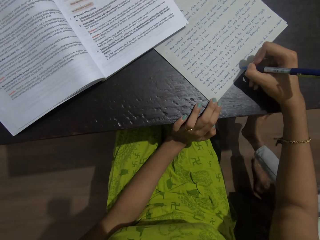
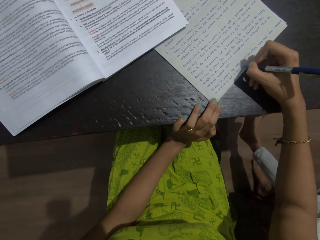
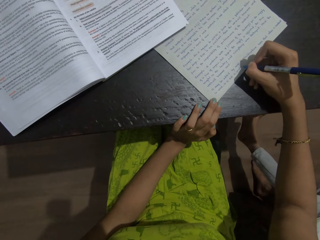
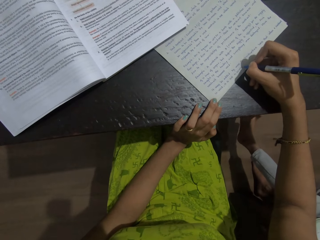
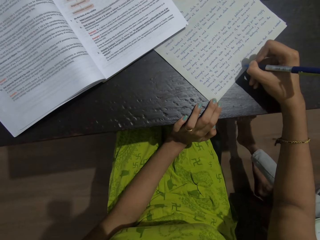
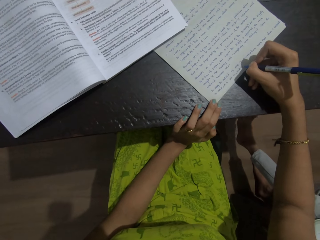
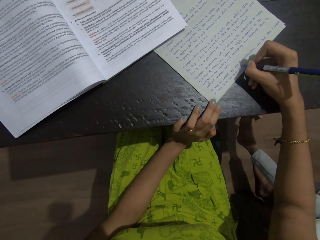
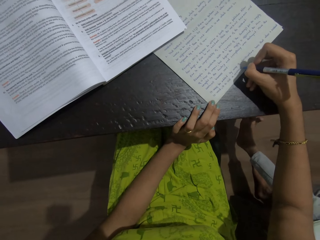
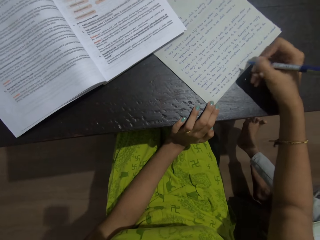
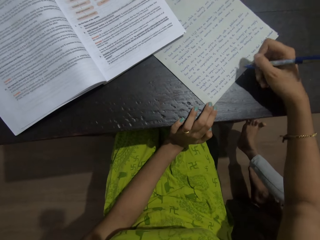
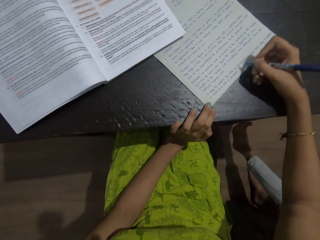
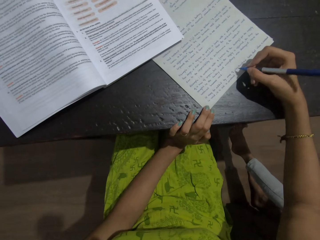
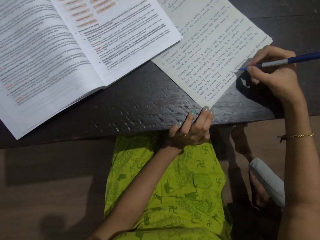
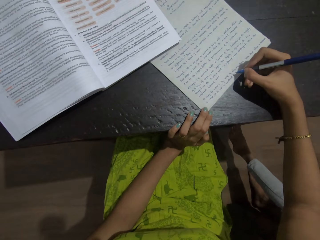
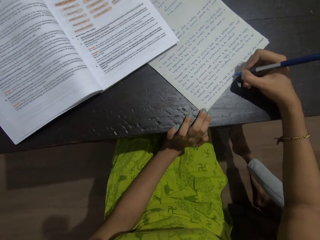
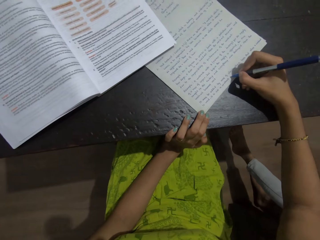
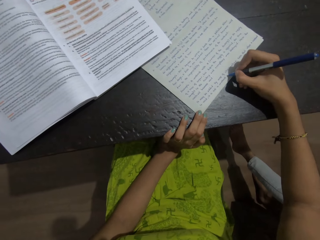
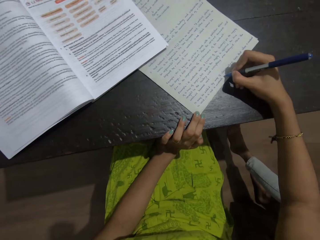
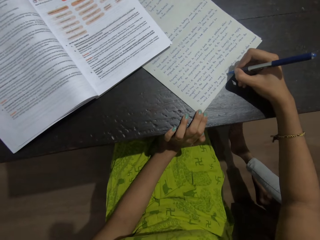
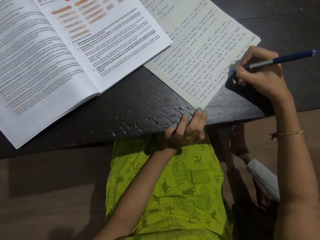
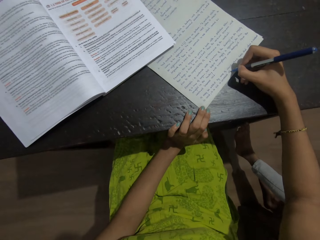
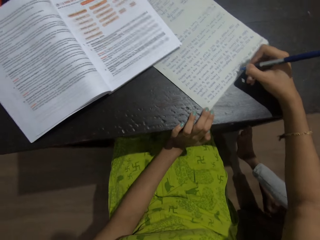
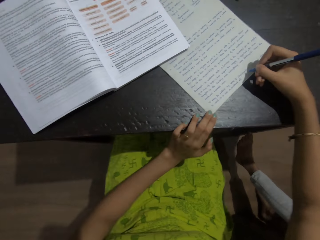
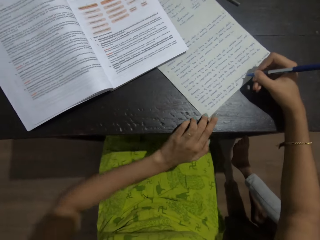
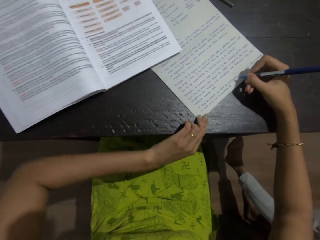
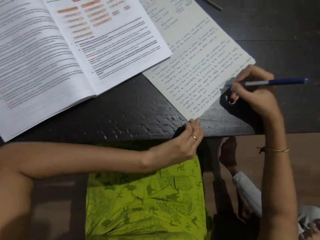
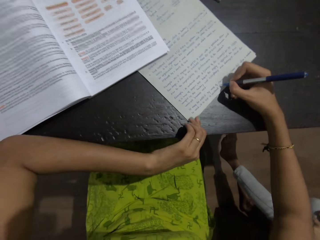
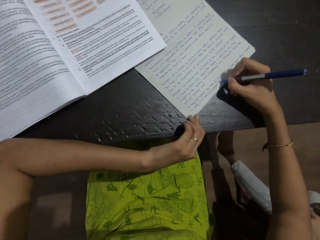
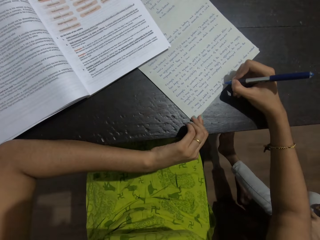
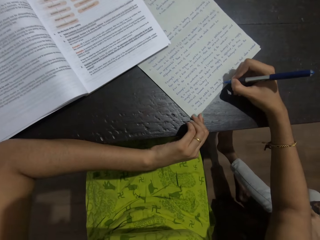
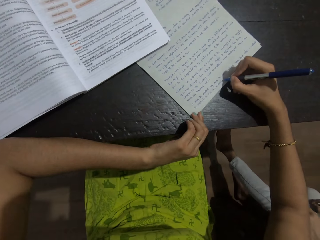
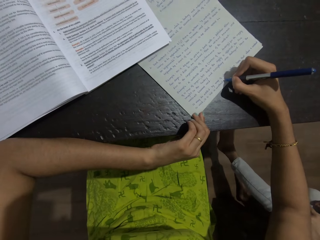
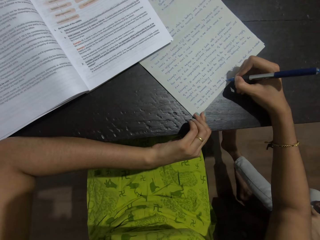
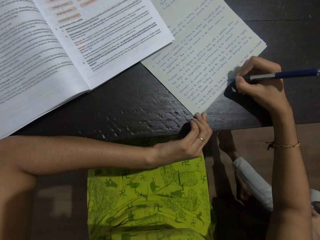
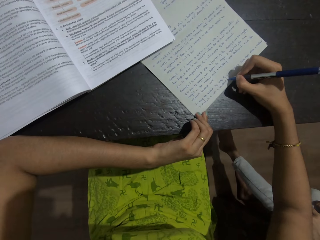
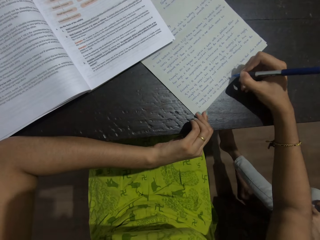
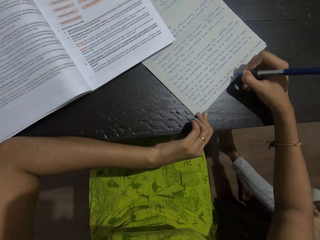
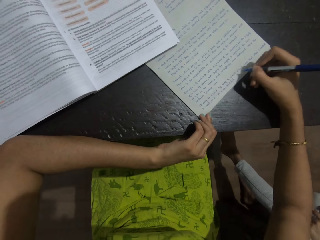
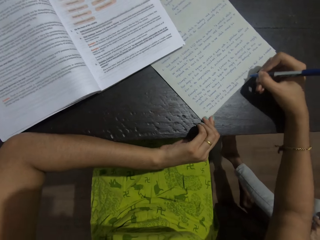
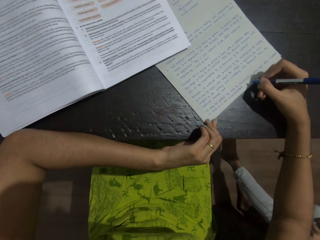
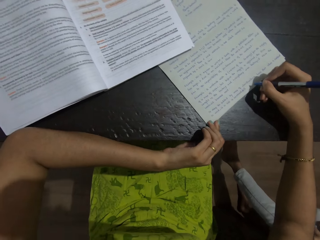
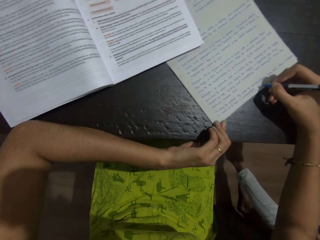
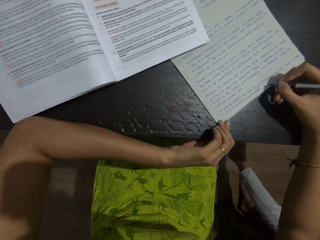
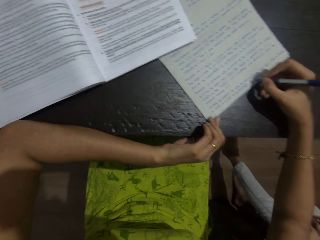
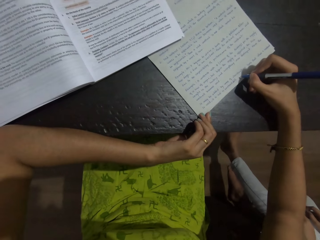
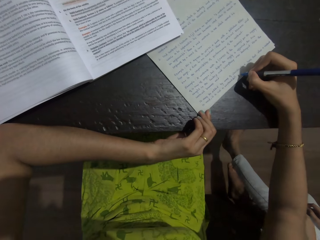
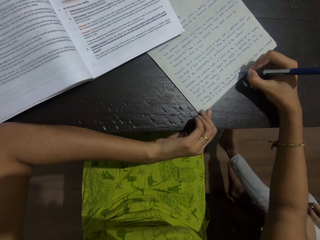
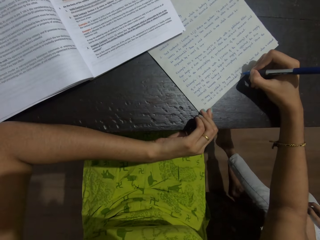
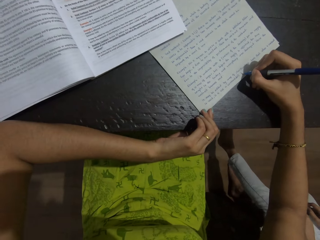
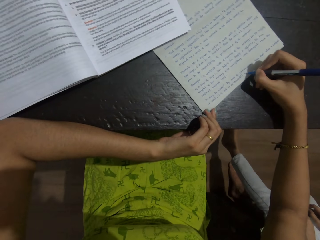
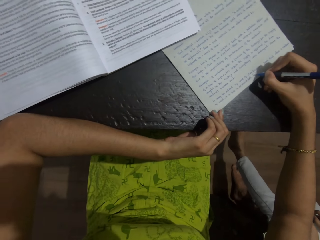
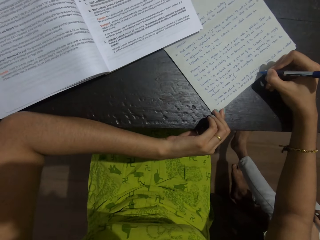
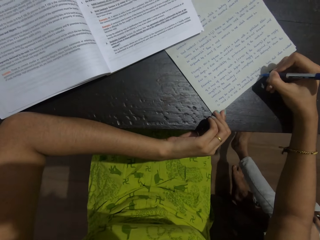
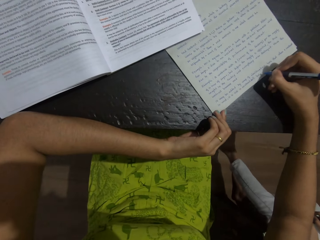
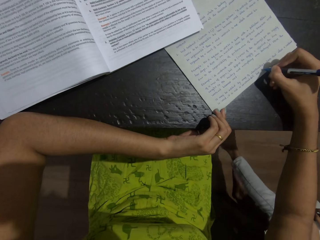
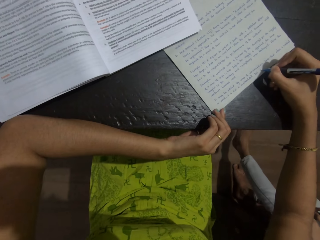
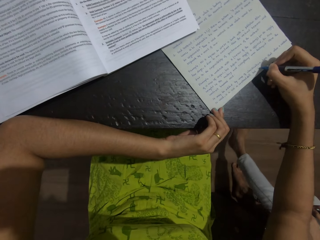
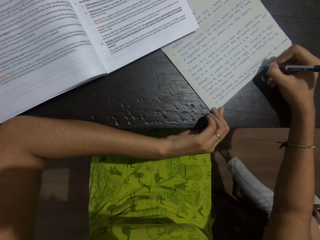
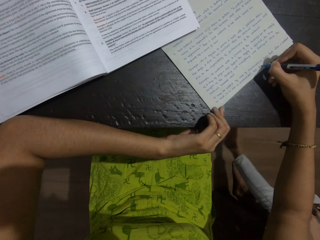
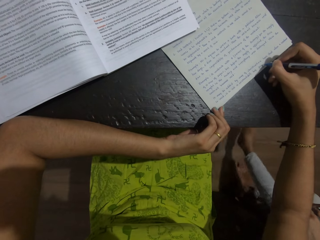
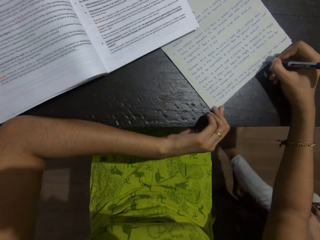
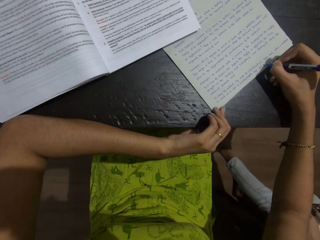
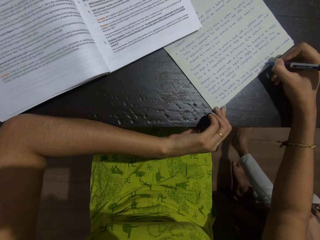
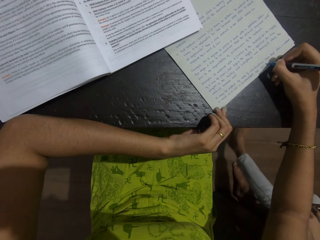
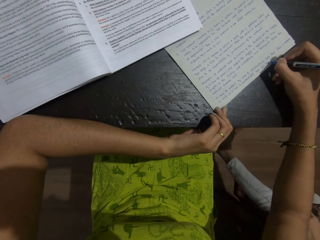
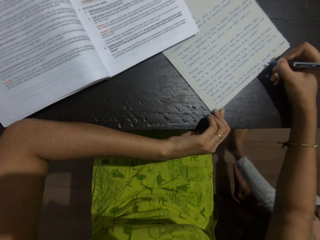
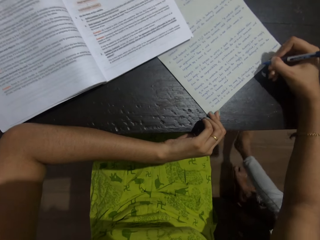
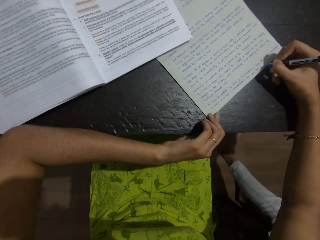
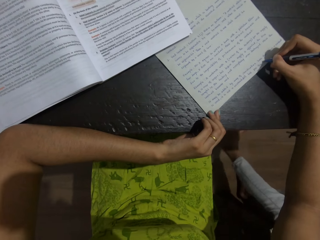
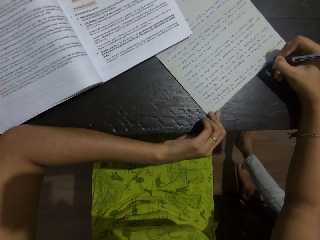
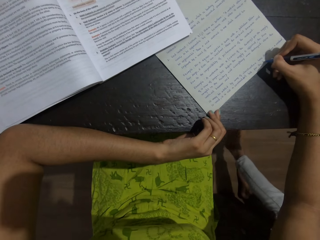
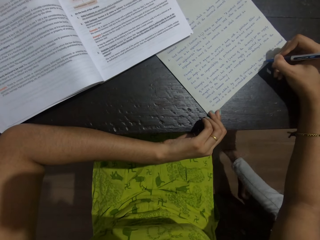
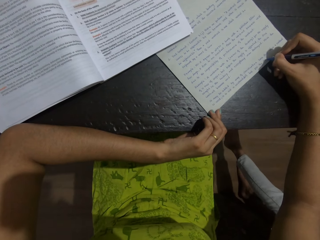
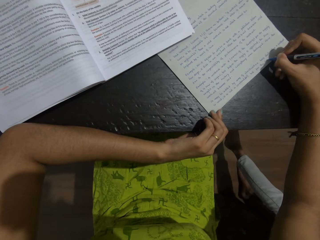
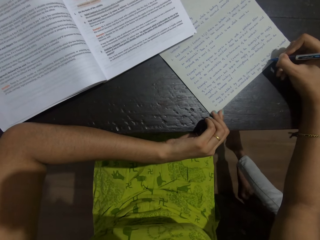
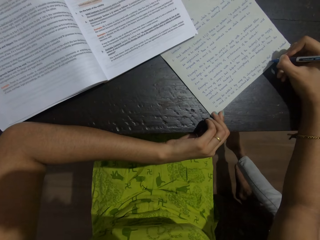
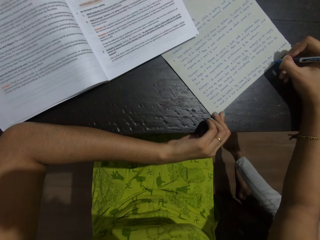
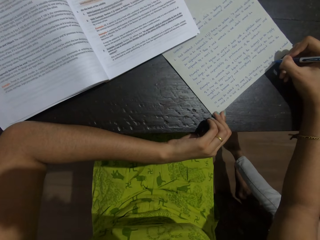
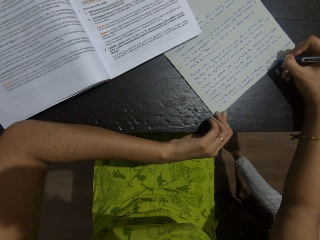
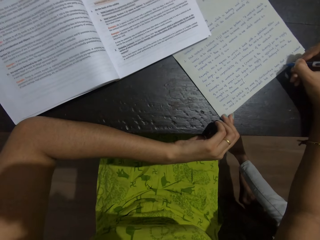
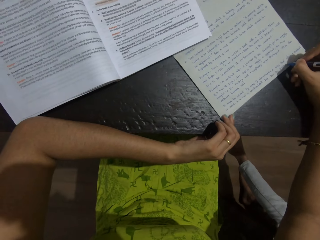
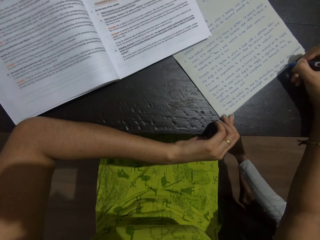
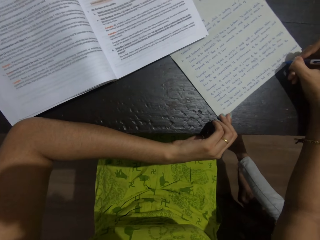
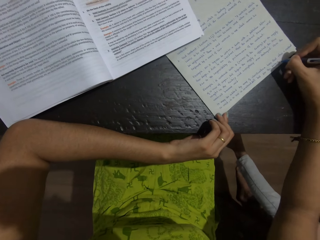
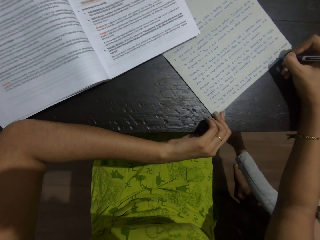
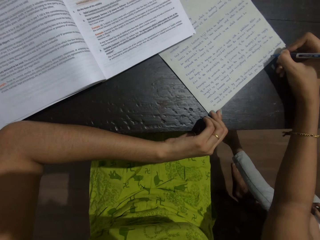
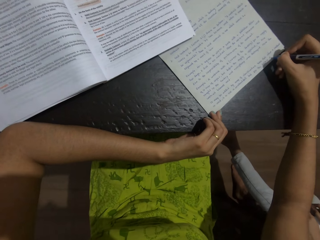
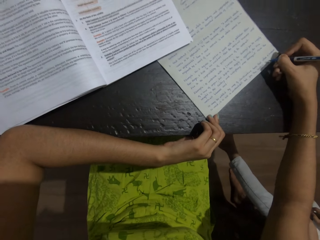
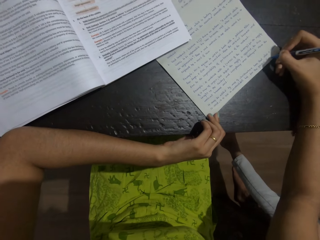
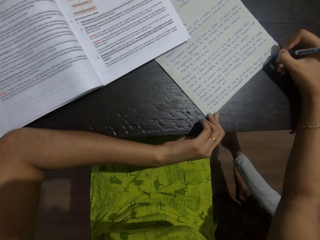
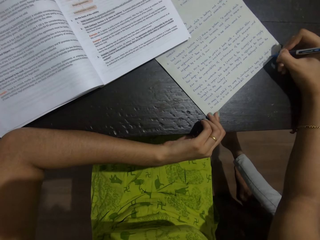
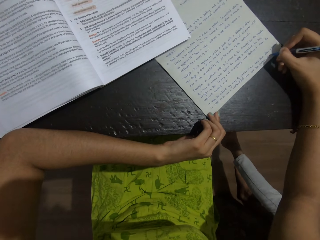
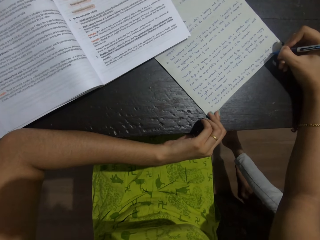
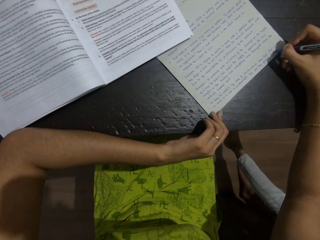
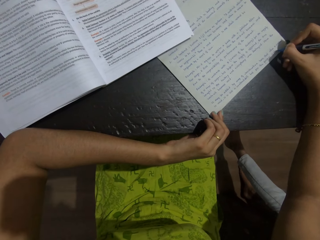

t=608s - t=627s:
The camera wearer writes on a paper with a pen. She places her left hand on the table.

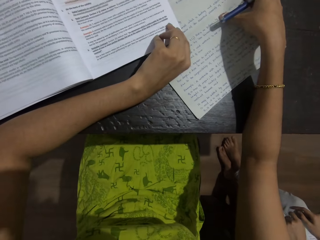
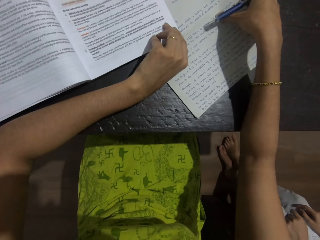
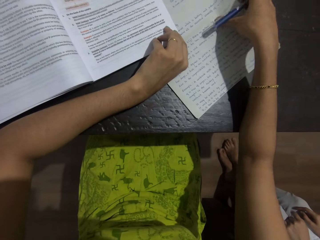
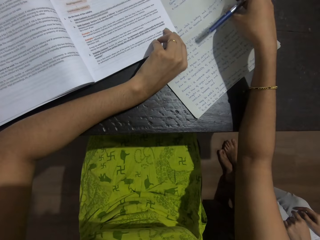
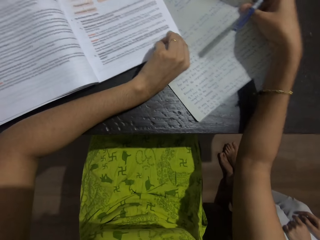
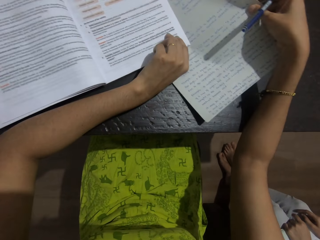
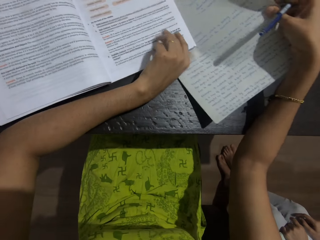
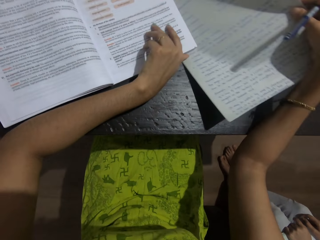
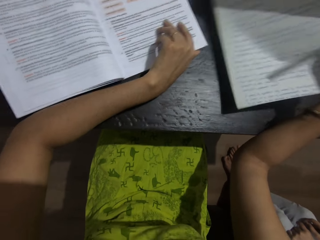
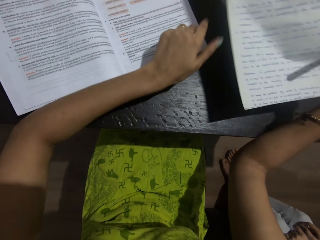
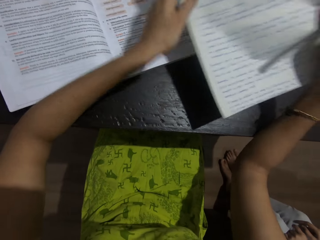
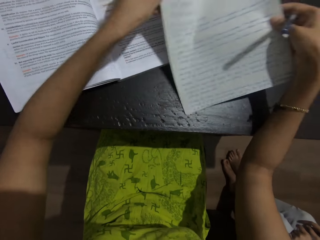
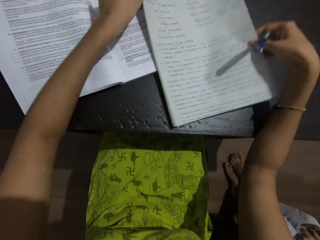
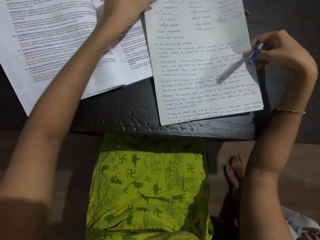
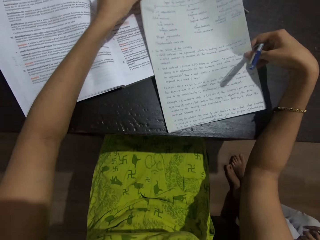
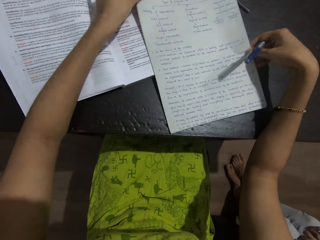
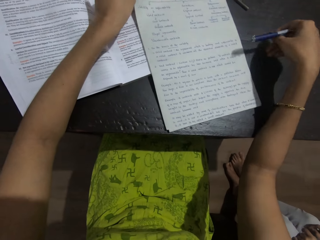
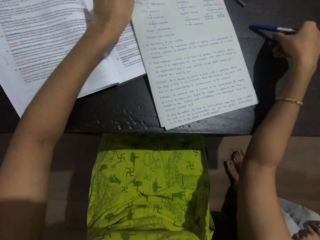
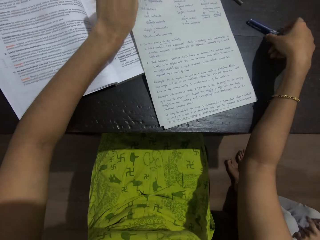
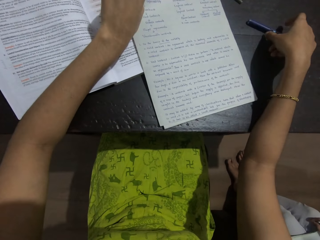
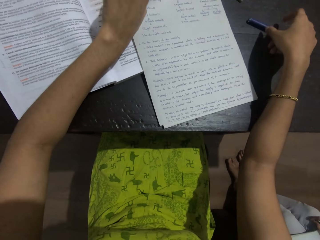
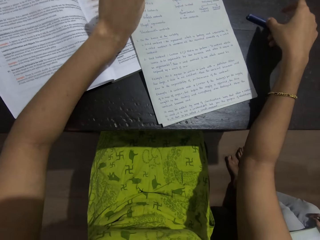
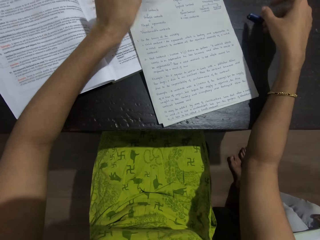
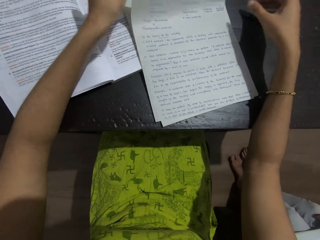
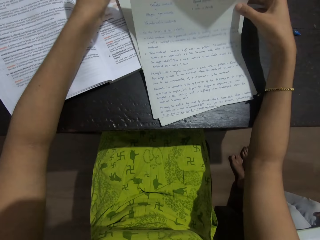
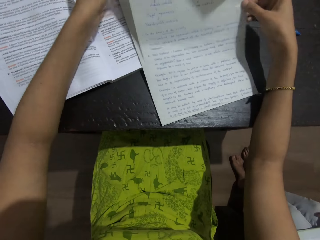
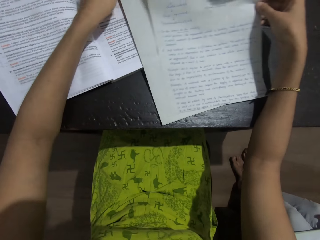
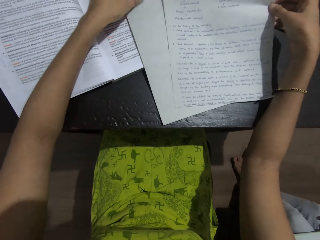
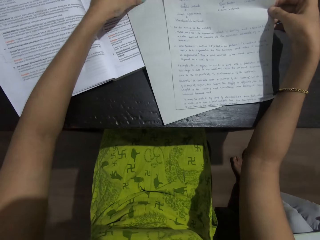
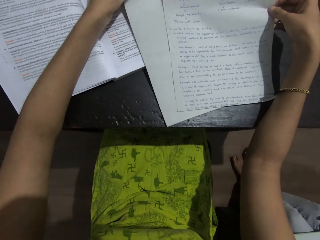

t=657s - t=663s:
The camera wearer picks up the papers from the table. They remove the paper behind the book. They put a pen on the table.
